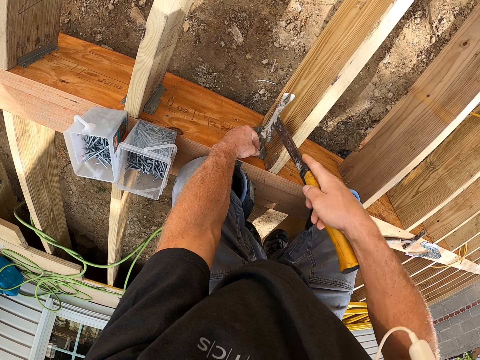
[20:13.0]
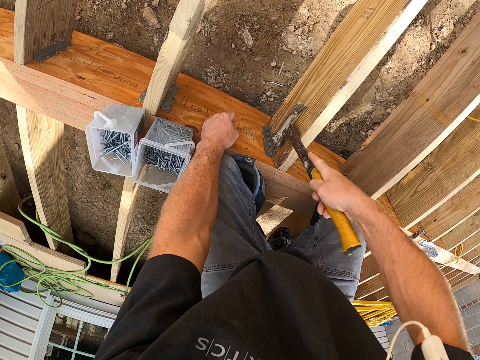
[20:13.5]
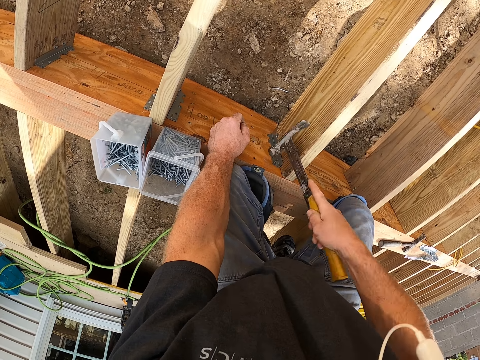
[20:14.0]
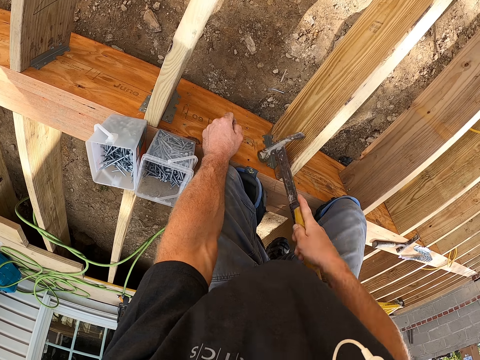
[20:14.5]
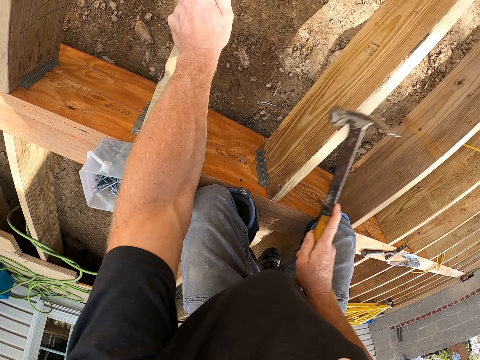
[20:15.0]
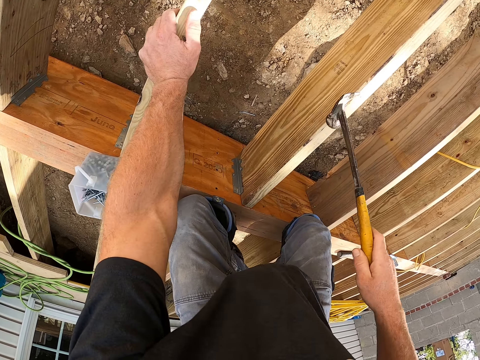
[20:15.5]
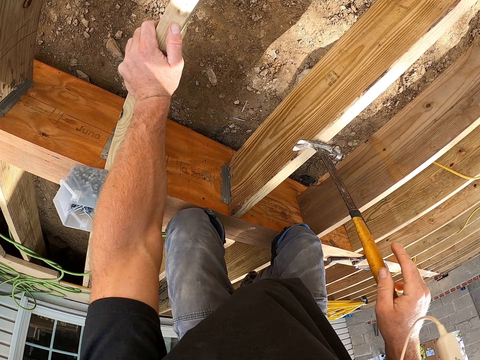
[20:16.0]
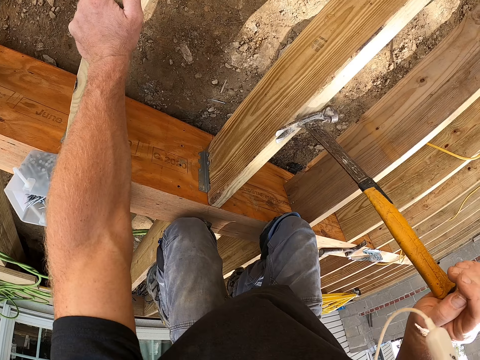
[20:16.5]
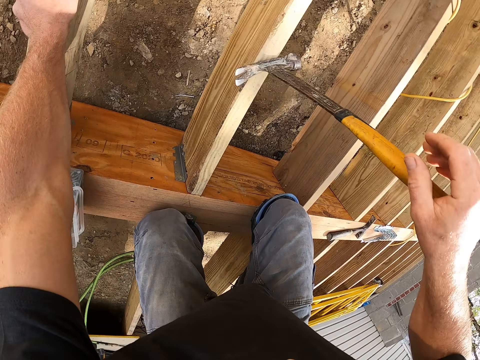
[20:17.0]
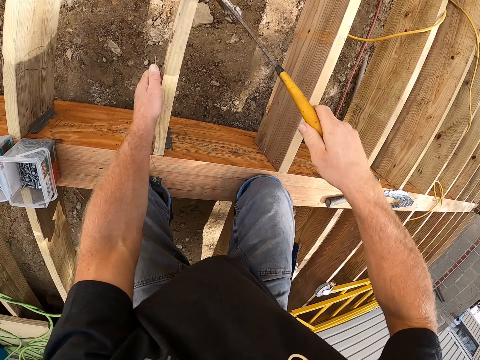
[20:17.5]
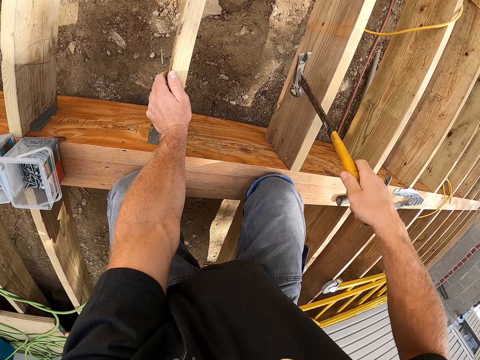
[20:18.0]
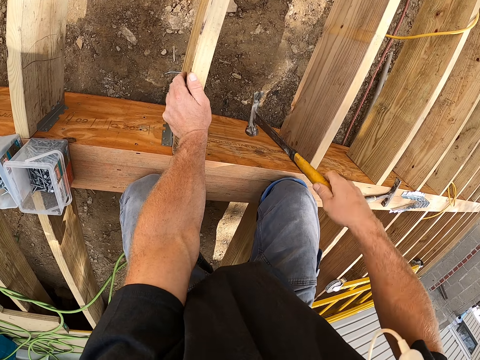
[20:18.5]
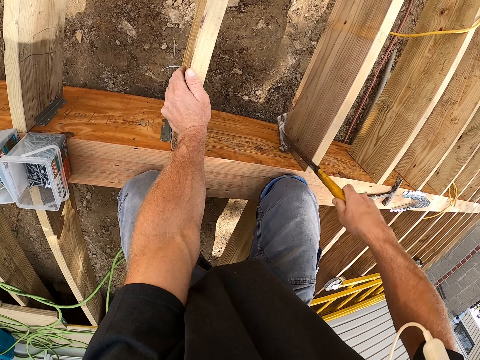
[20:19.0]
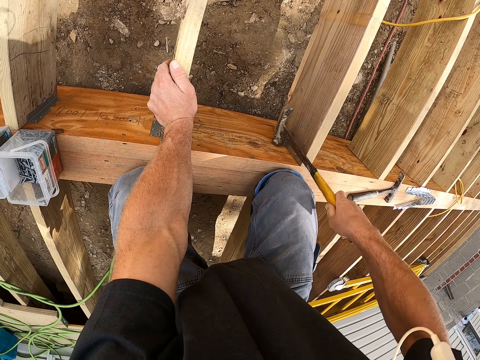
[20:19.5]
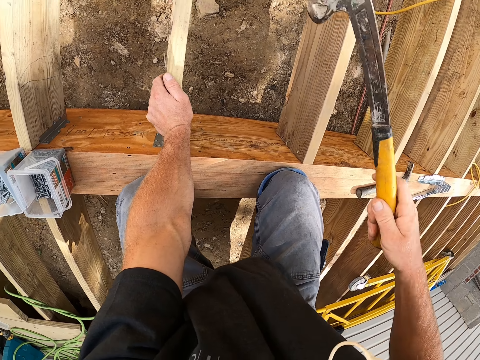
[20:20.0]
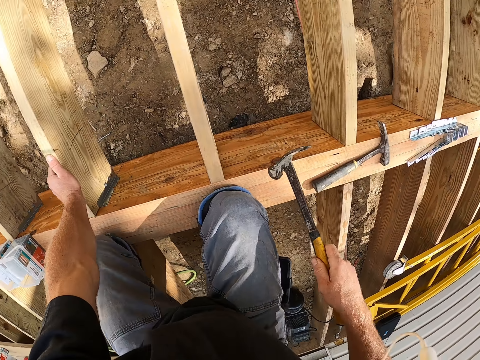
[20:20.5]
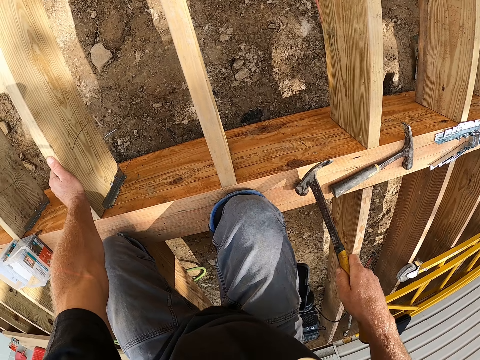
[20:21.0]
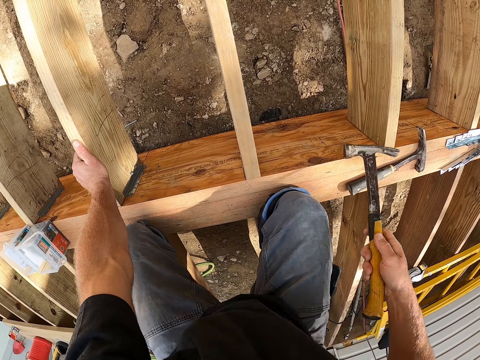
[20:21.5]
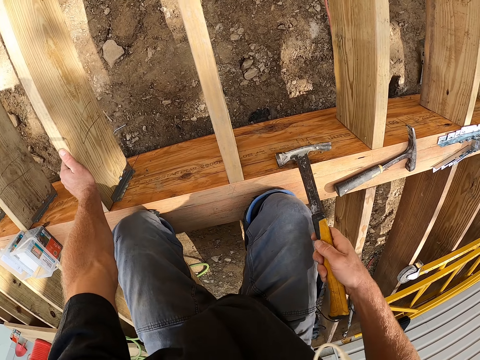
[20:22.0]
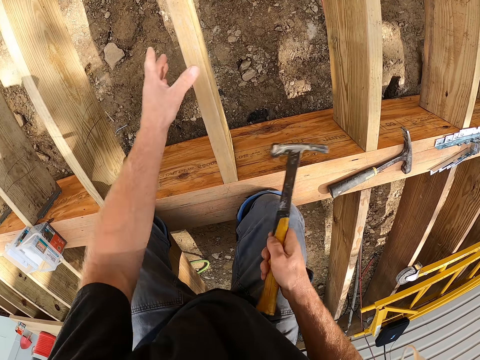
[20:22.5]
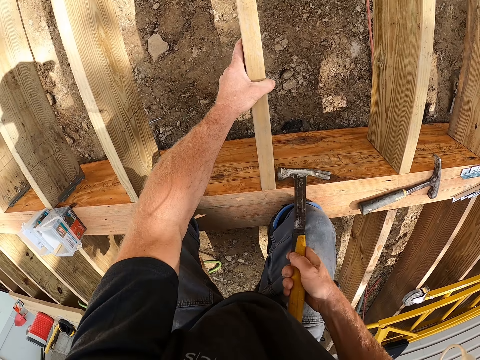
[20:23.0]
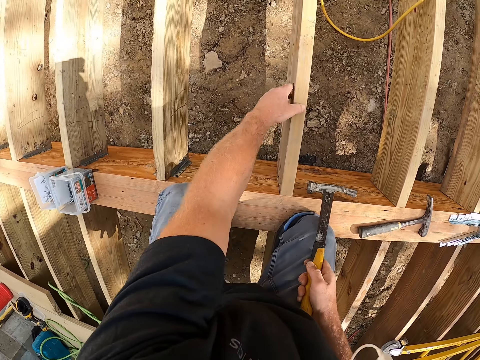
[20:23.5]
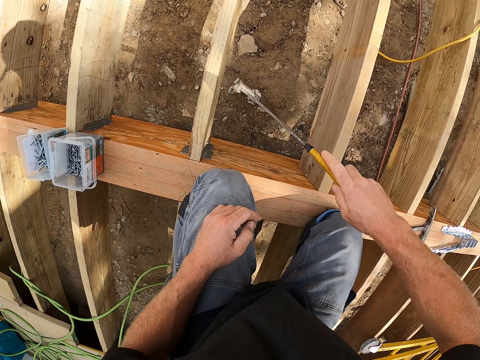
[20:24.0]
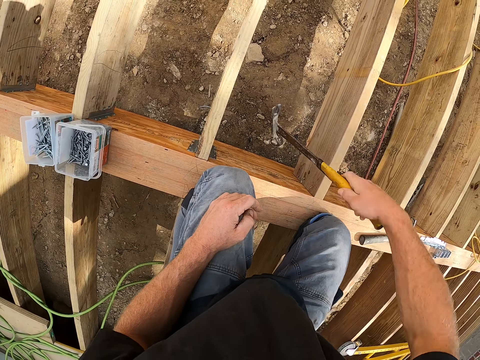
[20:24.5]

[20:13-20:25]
The camera wearer drives the nails on the timber.

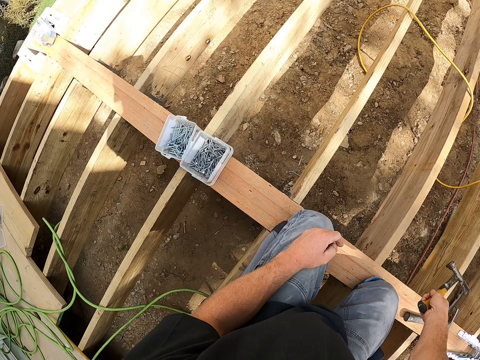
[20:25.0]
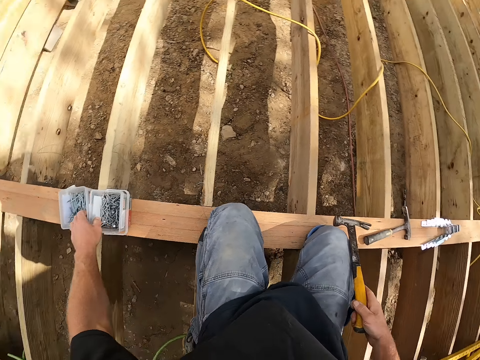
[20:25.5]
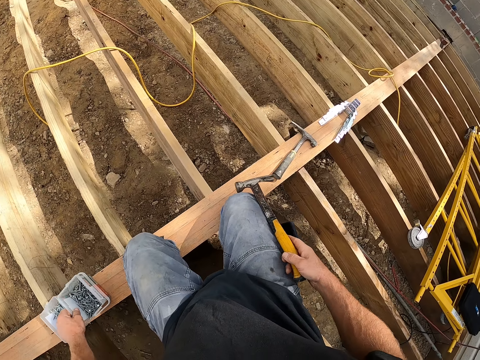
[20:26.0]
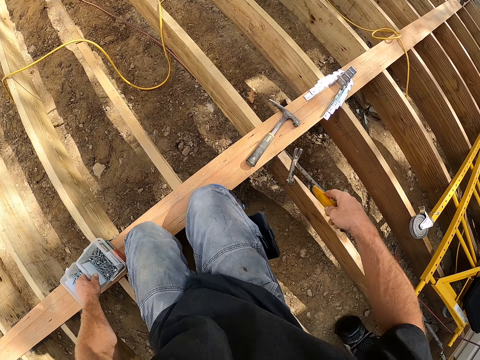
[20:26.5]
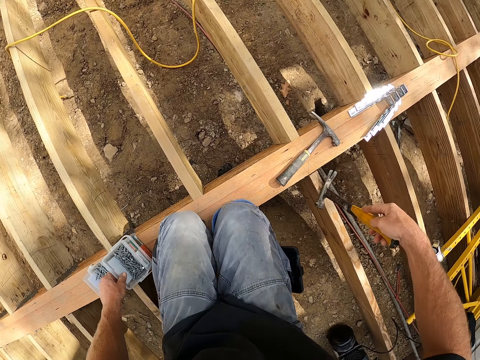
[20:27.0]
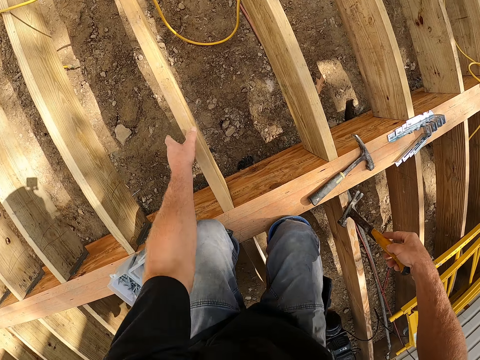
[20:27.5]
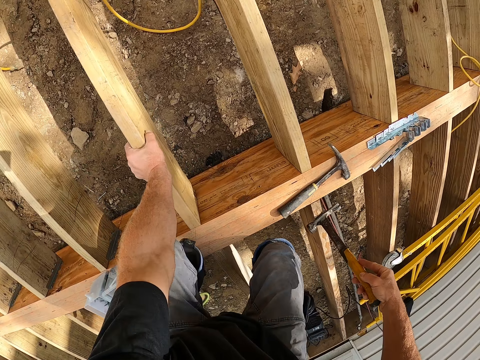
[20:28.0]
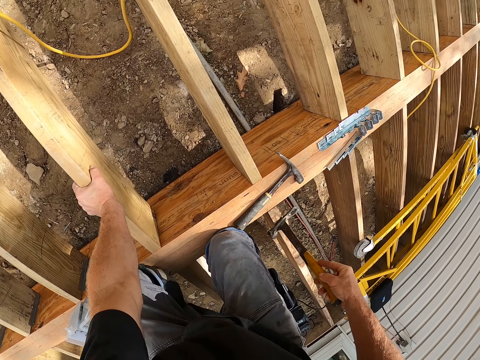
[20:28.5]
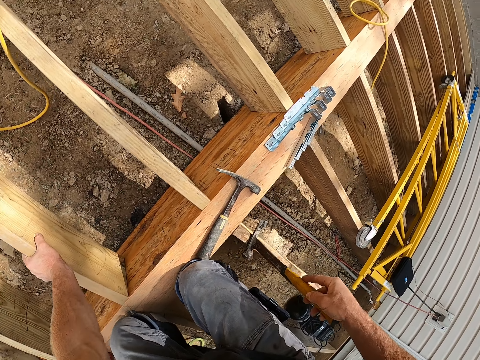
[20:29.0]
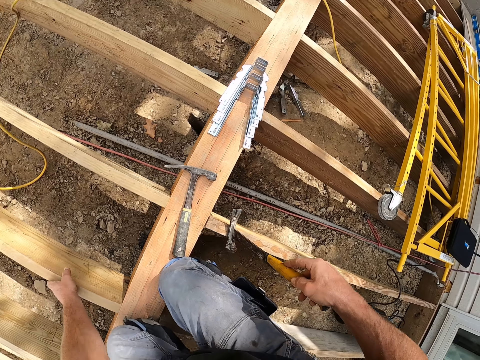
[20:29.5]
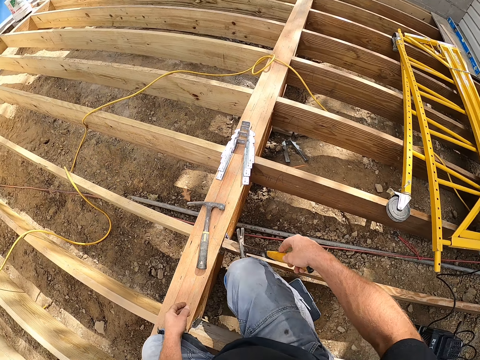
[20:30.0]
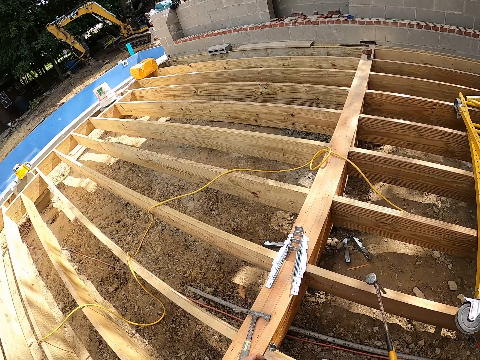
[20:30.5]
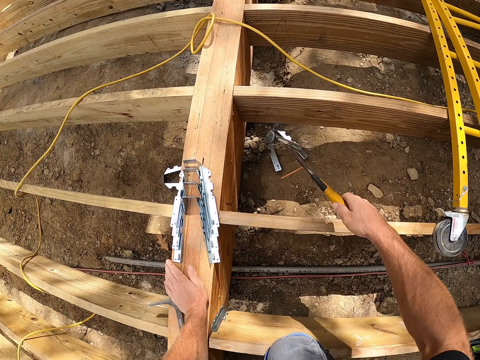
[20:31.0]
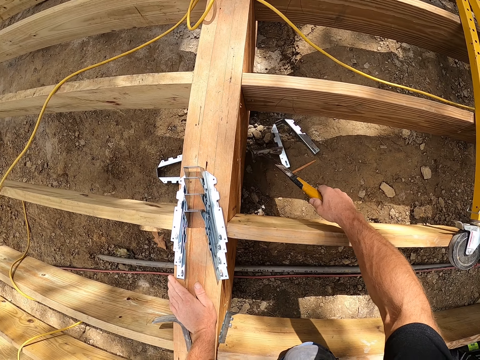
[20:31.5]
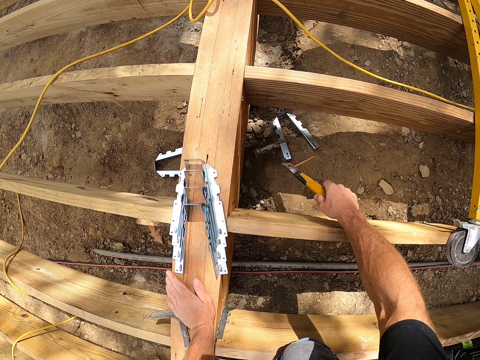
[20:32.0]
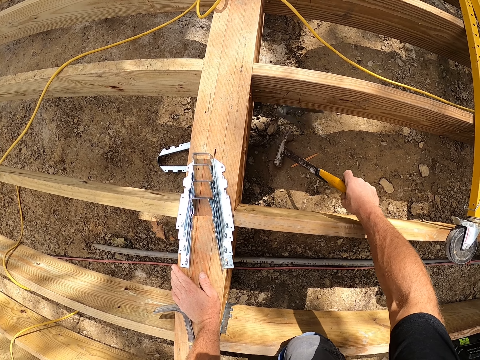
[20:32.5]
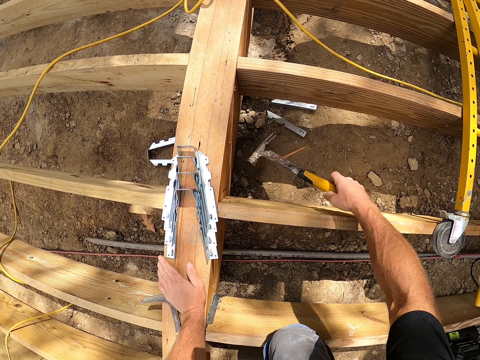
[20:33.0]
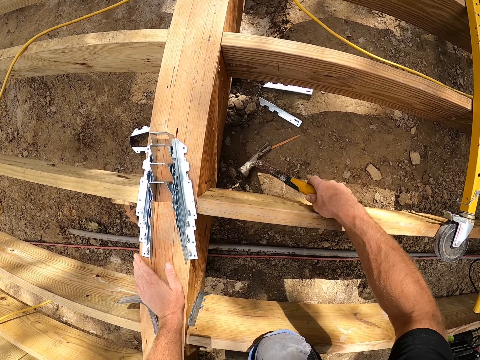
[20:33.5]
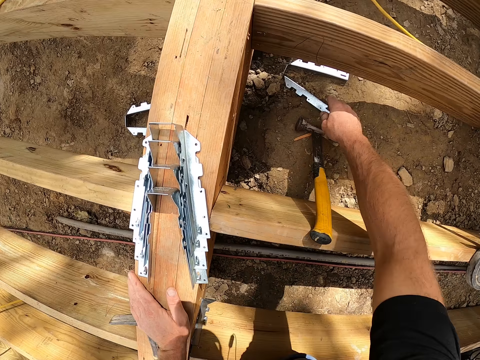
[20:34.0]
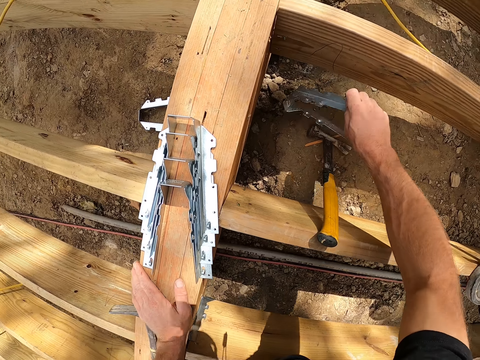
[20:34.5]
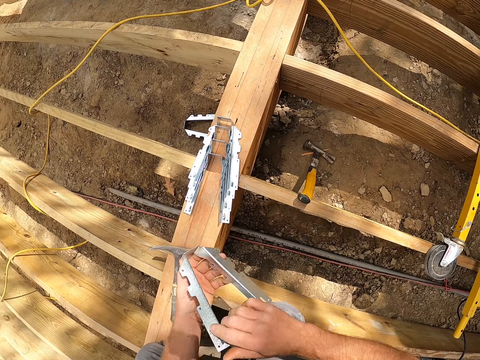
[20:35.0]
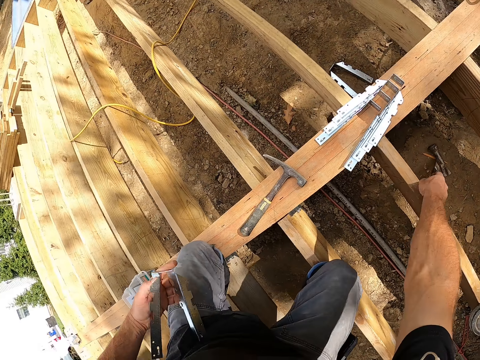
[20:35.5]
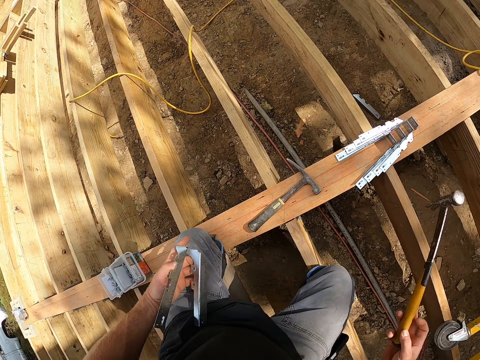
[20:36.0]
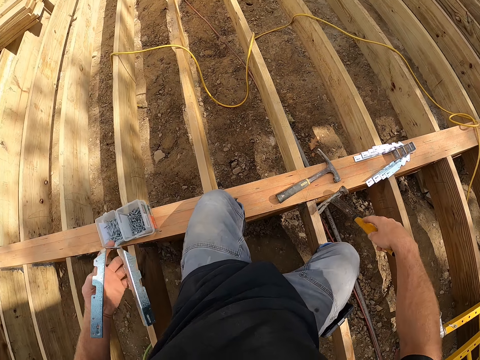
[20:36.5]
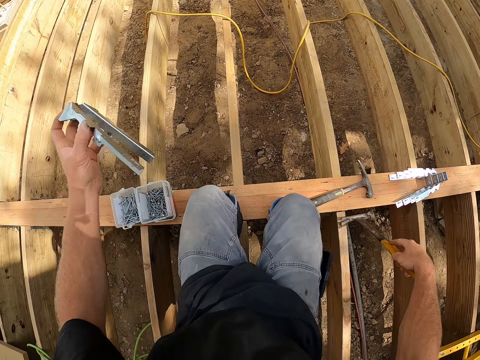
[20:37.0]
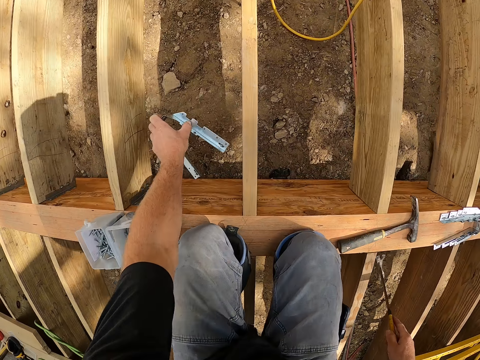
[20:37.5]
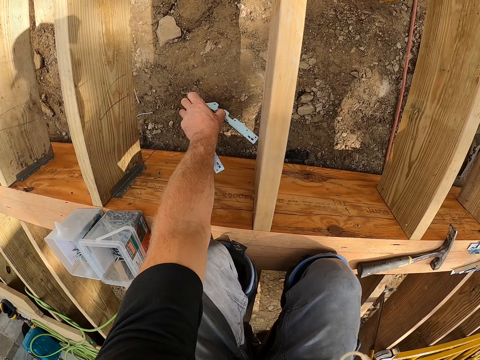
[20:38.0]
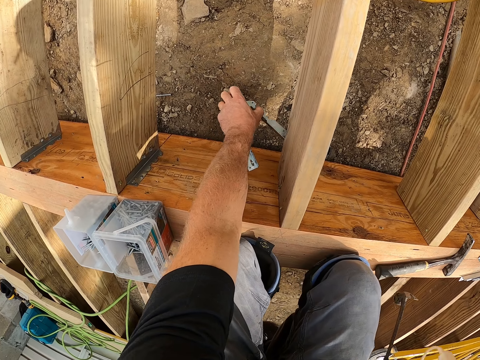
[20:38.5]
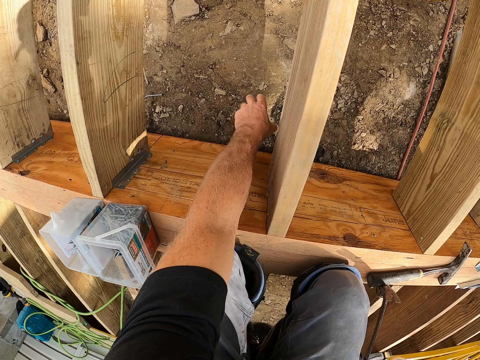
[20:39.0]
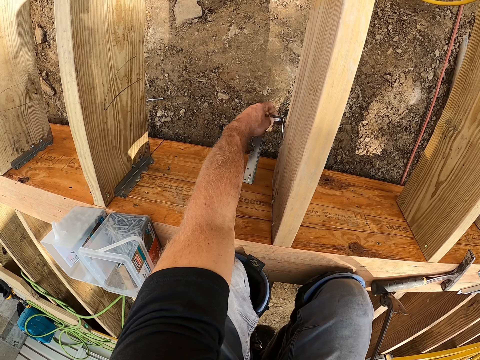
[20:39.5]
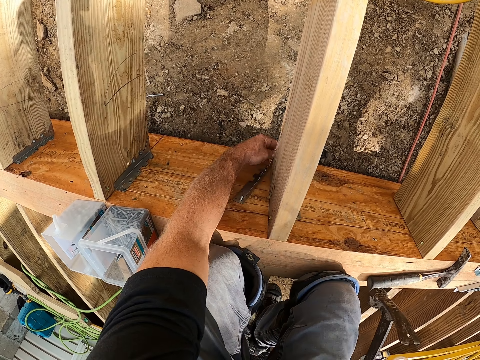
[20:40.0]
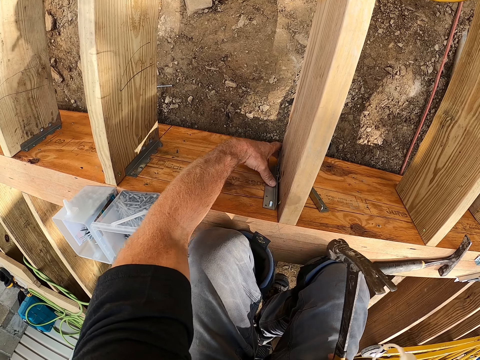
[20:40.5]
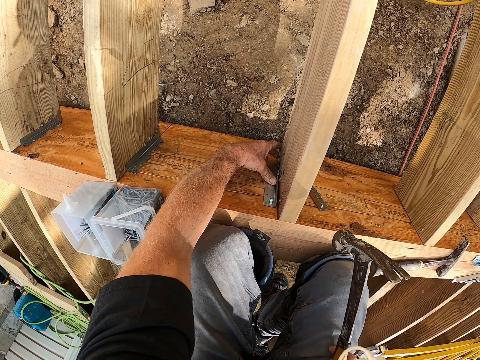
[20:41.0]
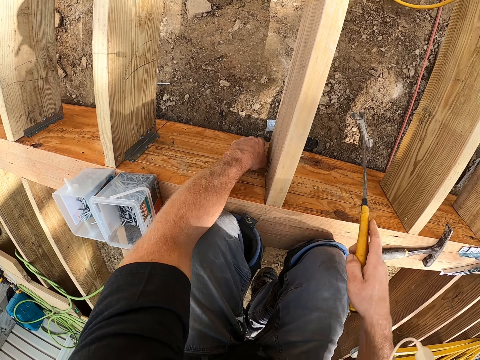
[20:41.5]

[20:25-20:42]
The camera wearer picks the nails. They pull the plastic tins closer. They look around the compound. They move aside. They place the hammer in the ground. They take the hinge on the ground. They take the hammer. They put the hinges on the timber. They fix the hinge on the timber.
